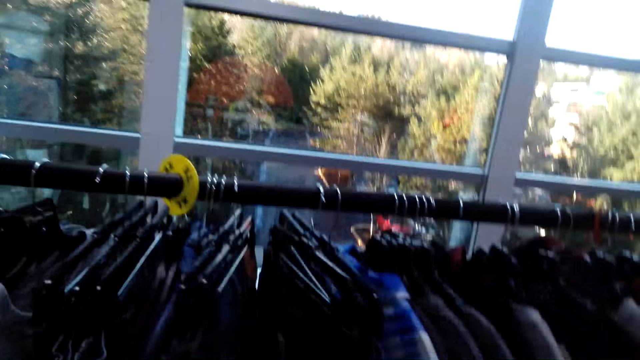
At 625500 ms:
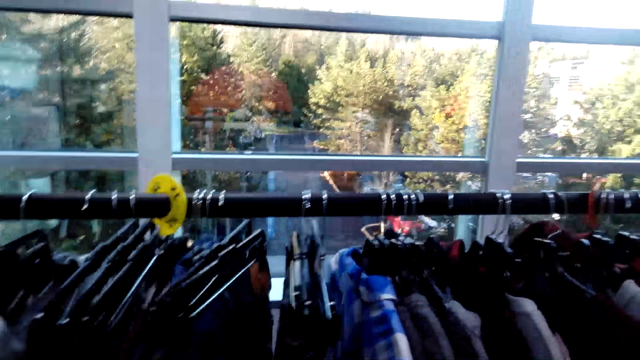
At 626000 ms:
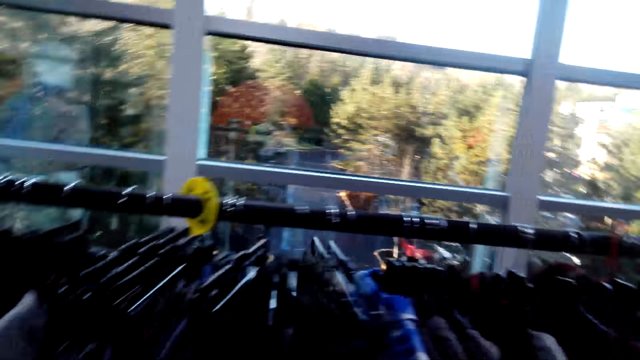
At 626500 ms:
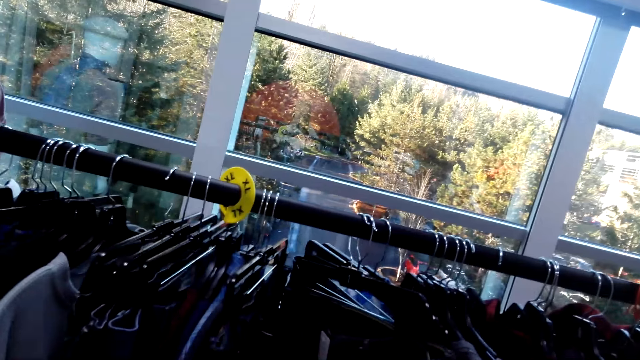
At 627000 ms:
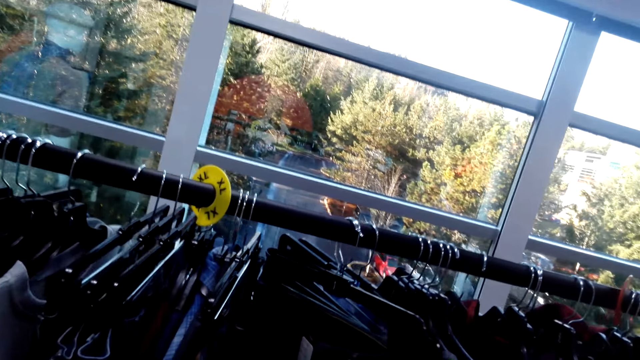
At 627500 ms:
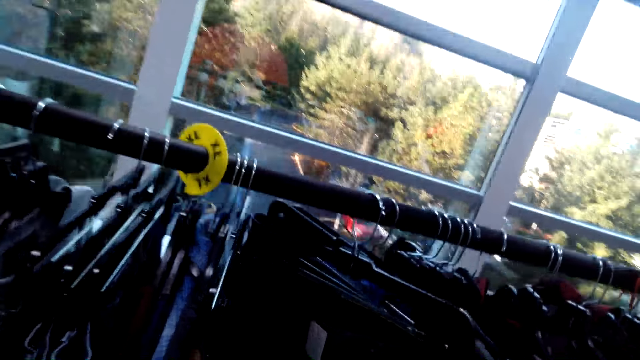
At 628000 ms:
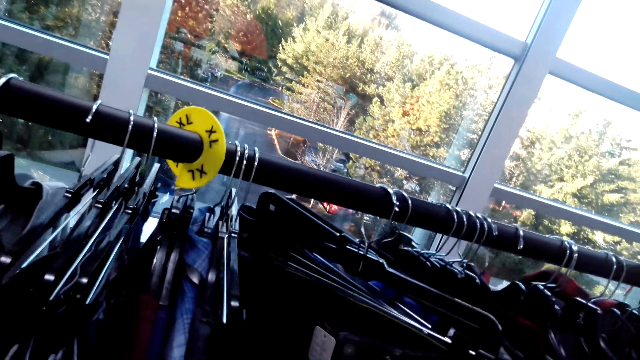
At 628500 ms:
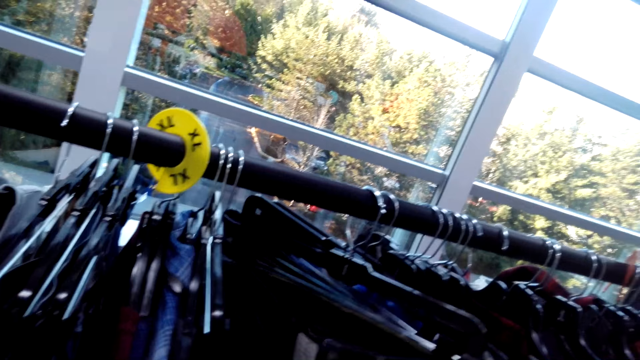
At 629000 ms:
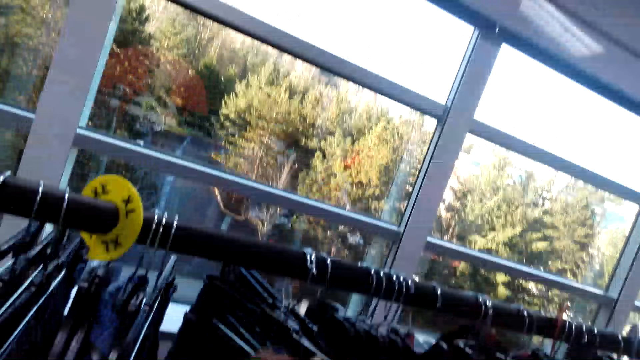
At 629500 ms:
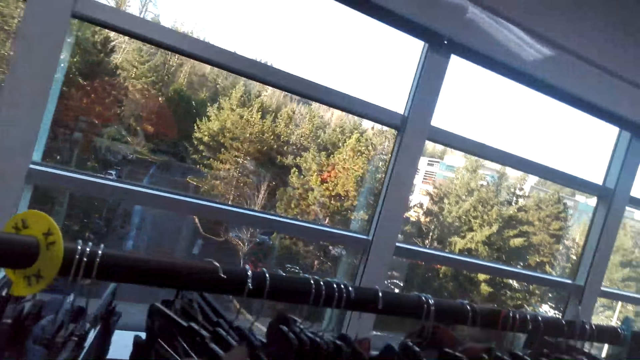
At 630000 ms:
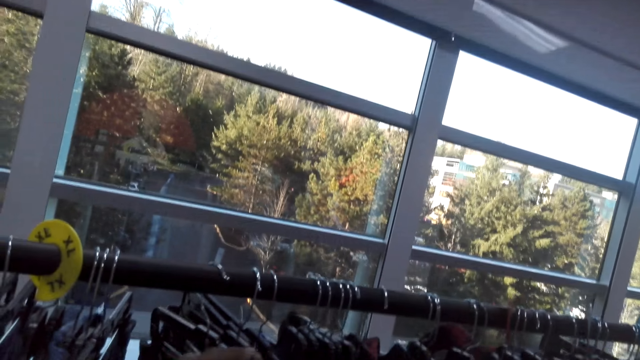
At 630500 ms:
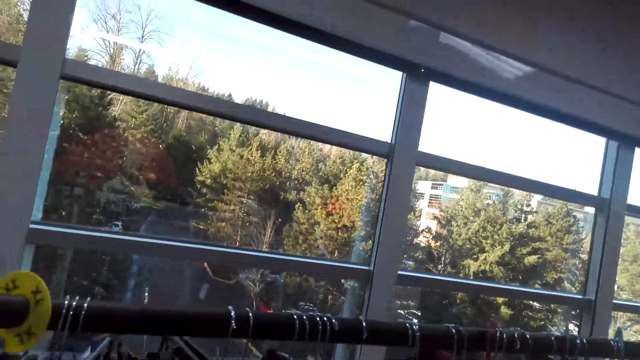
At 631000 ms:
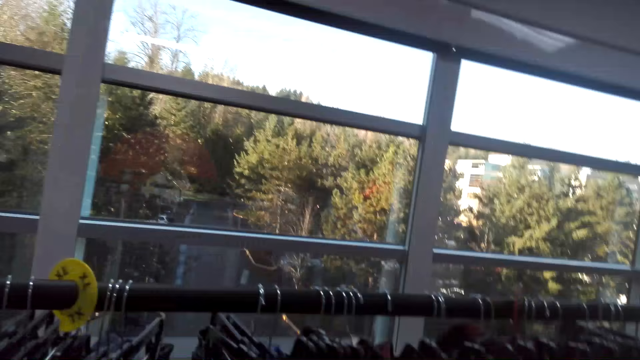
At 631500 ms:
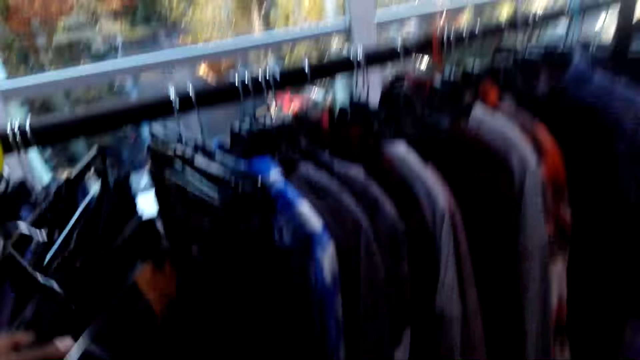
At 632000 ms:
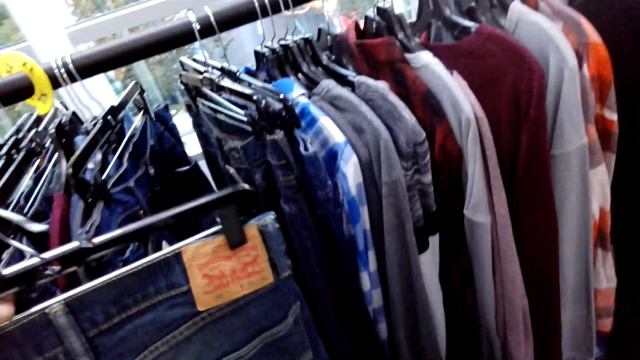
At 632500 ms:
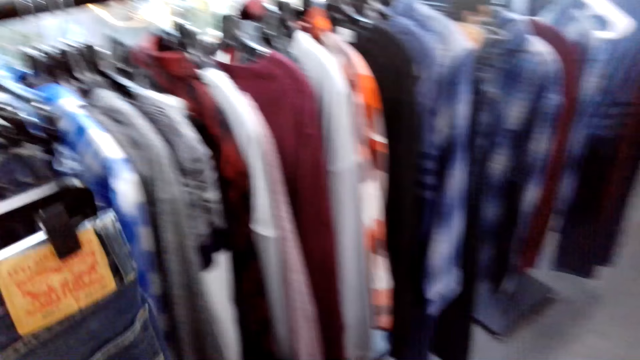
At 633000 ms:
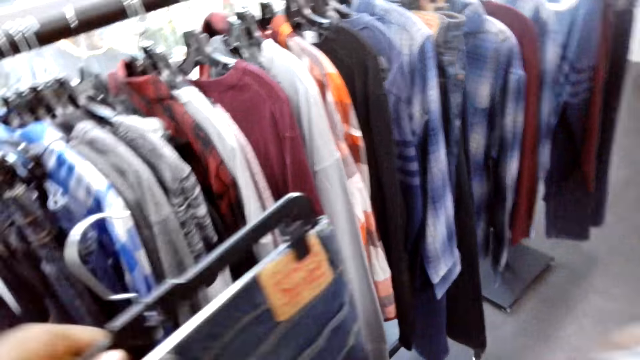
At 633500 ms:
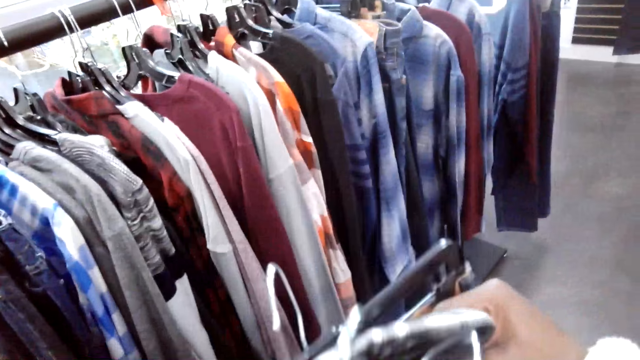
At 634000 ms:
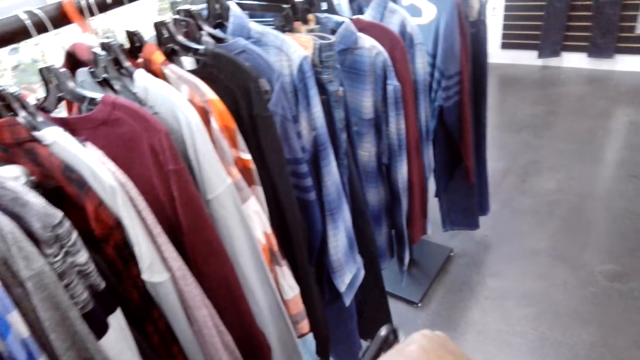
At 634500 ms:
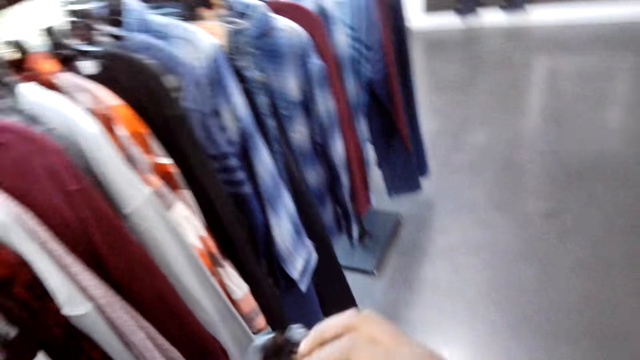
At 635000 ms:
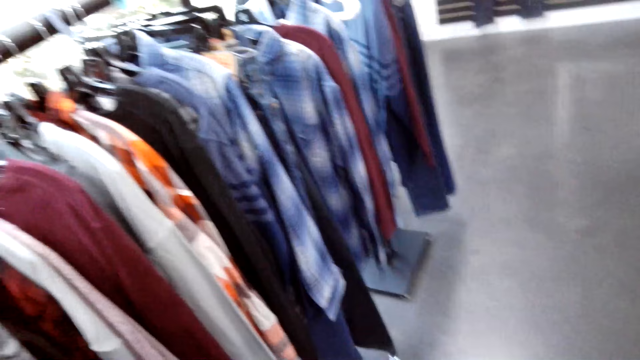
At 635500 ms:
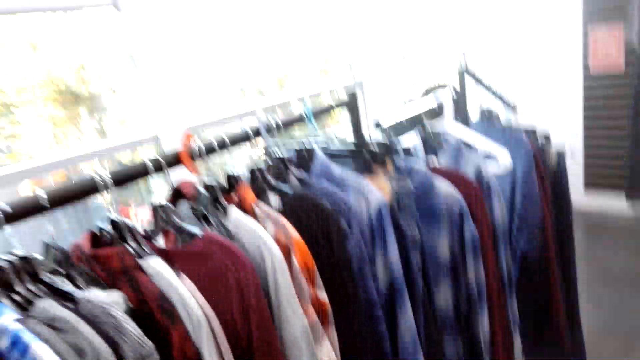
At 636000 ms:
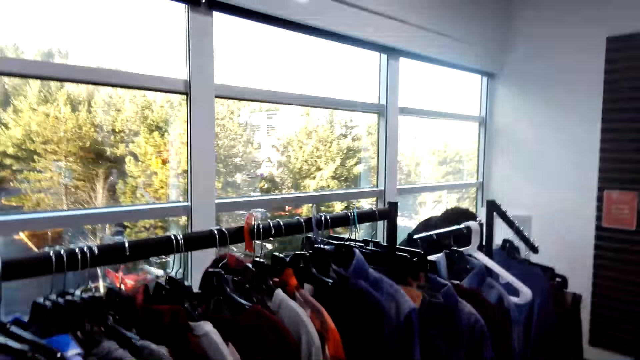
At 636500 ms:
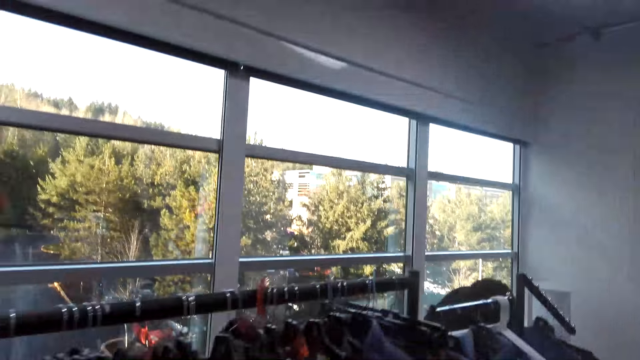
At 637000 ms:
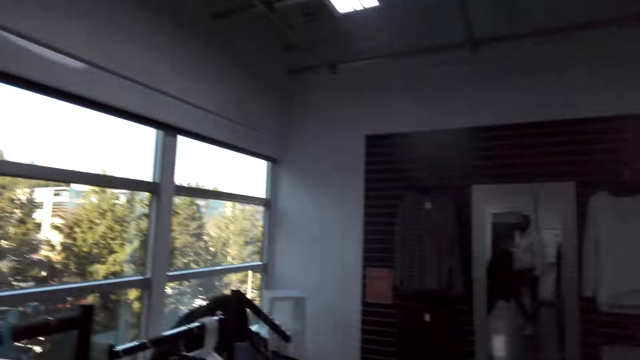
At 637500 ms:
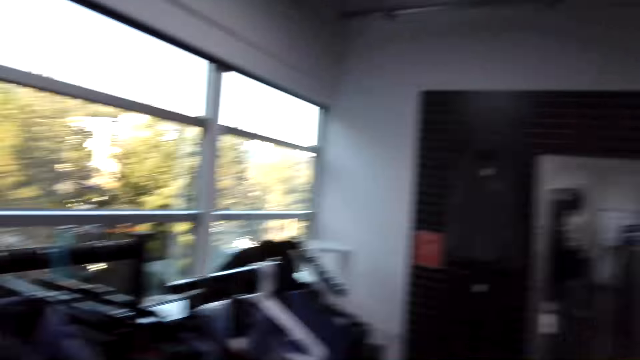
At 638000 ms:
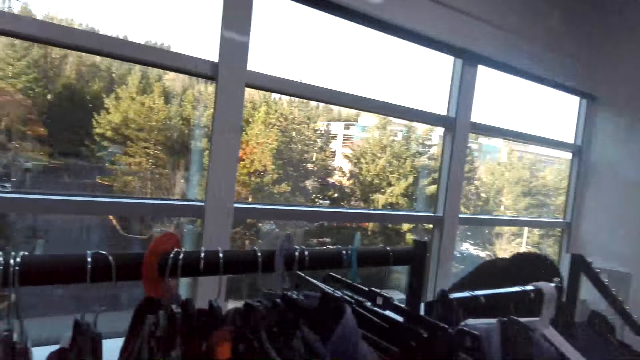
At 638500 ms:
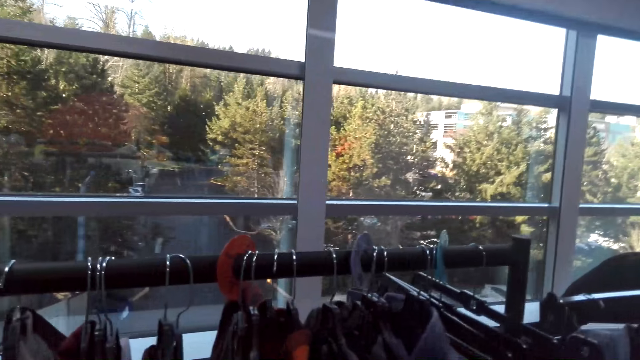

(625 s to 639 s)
The camera wearer leans forward. They pick clothing from the rack. They look around.

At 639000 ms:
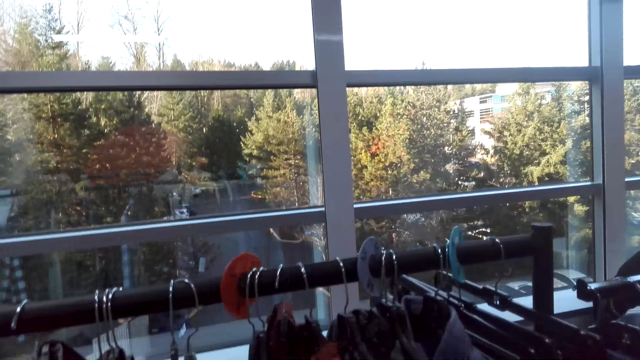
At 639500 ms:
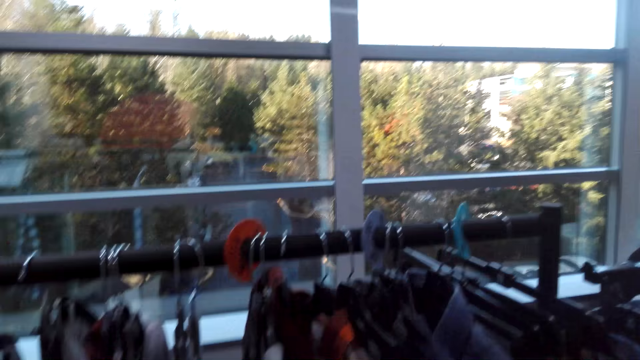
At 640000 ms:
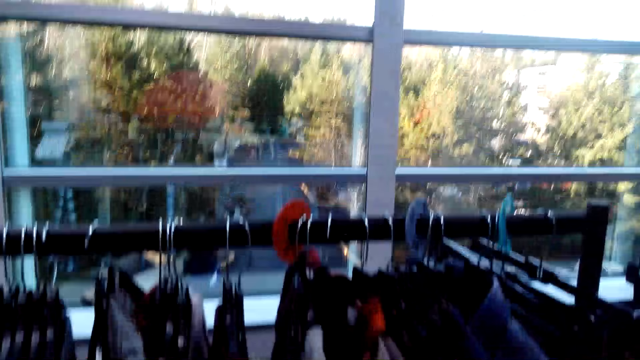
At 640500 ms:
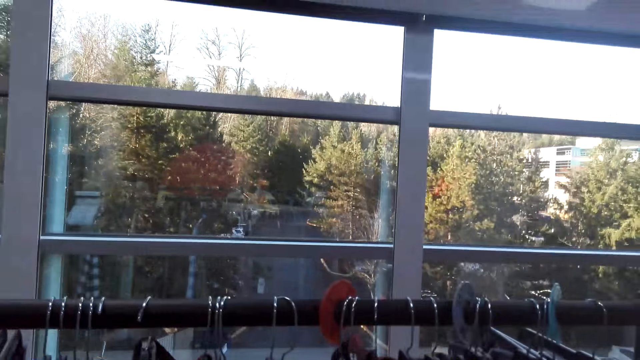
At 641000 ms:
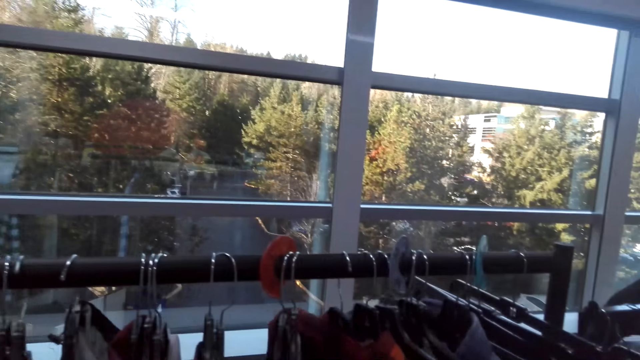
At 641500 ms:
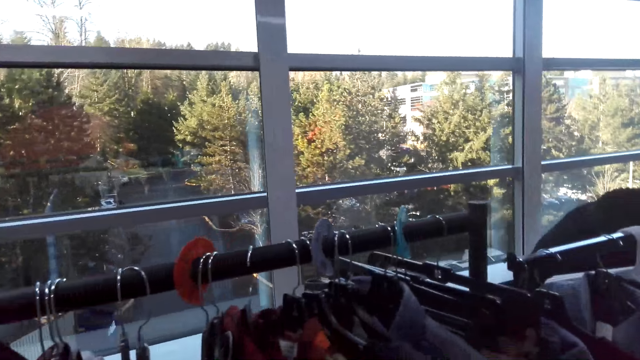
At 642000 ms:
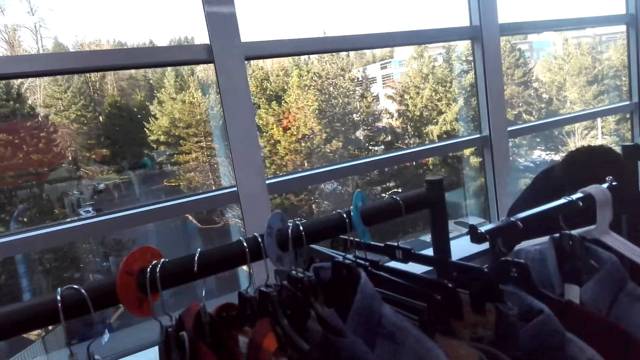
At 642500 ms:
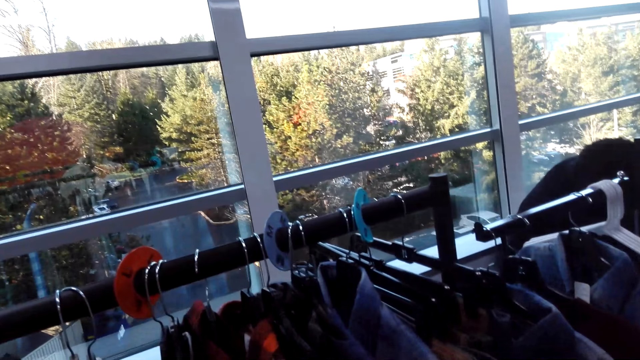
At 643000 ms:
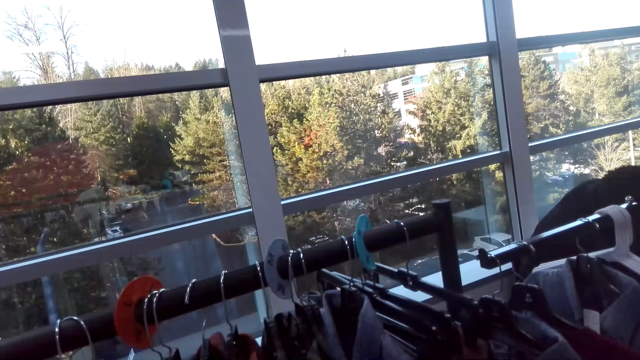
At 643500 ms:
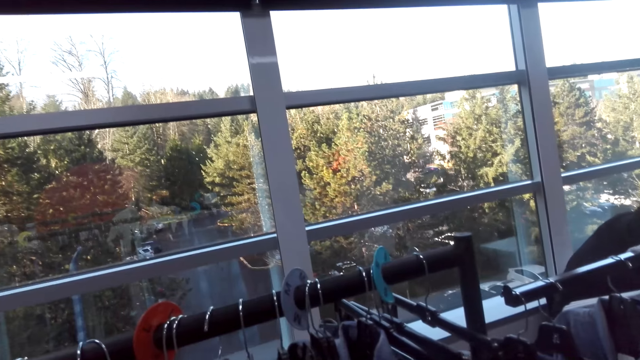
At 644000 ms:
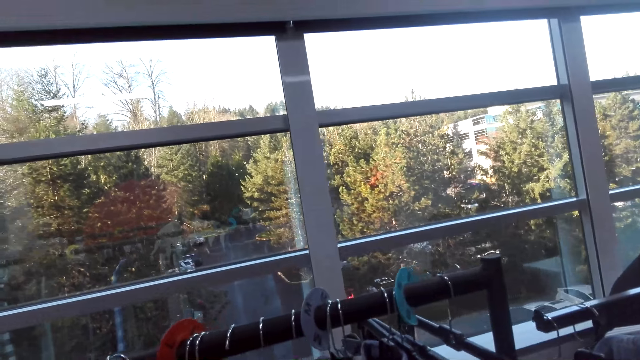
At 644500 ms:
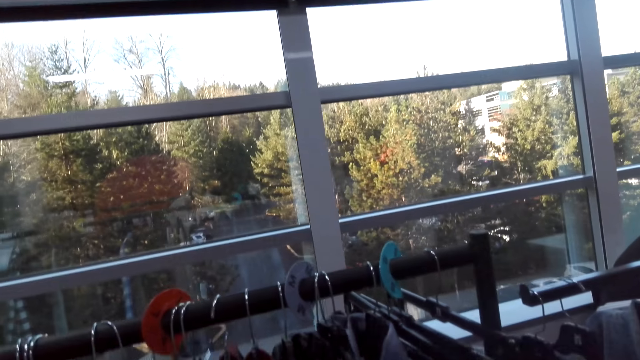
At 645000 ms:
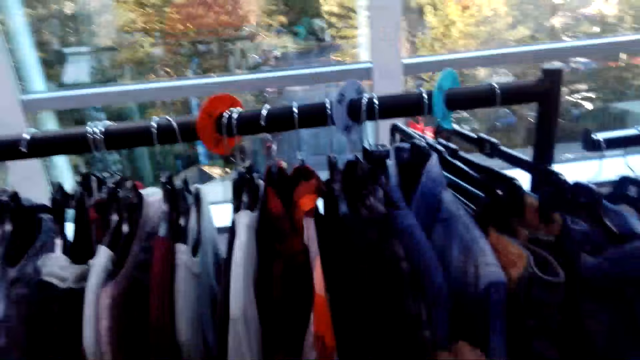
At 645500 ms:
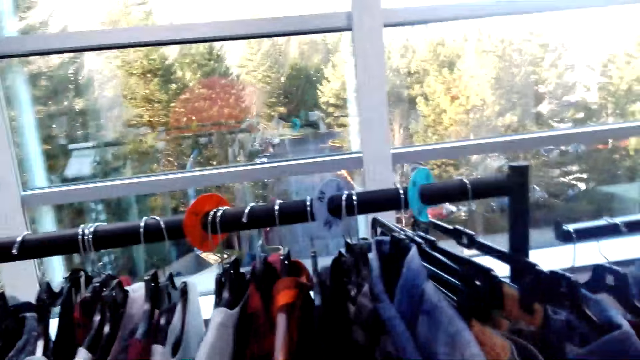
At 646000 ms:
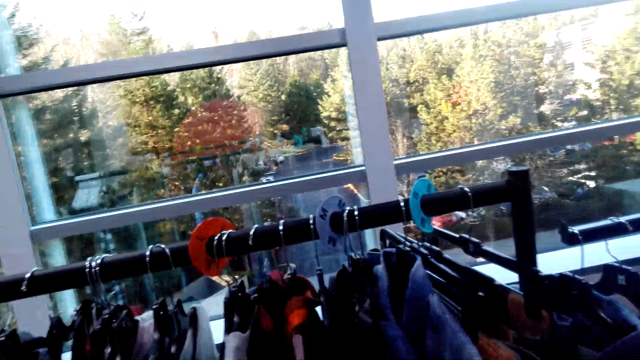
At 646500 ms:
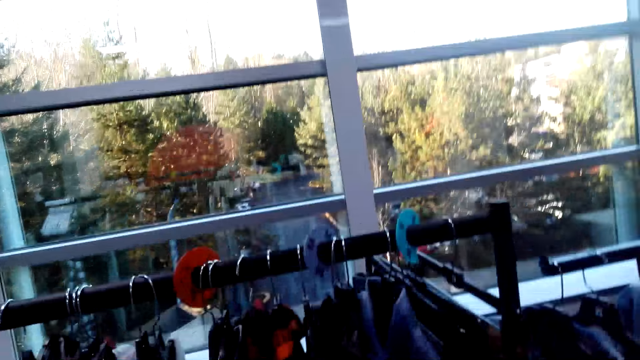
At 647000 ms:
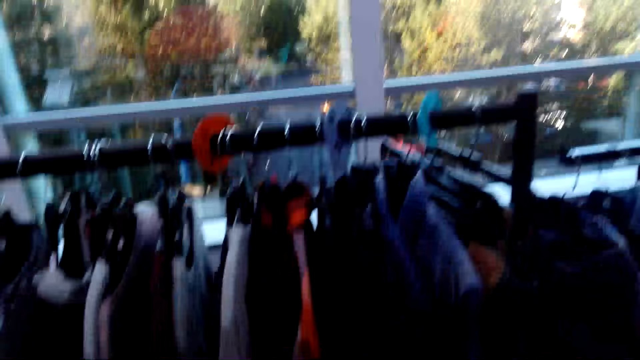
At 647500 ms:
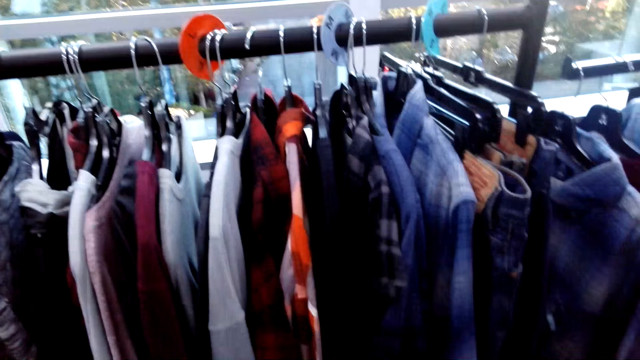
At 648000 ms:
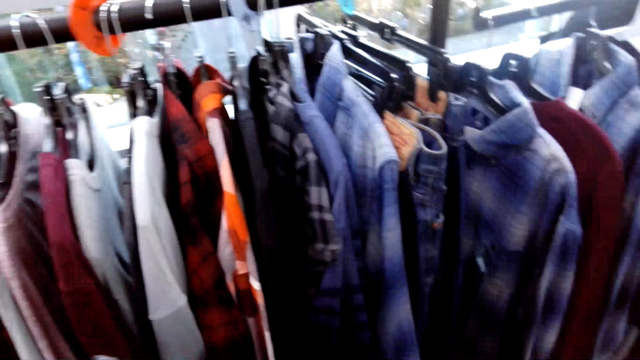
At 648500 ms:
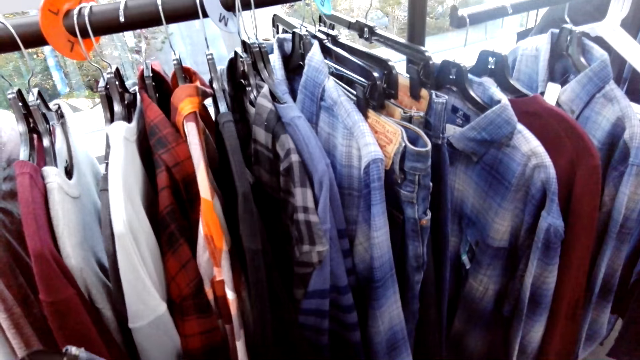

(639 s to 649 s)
The camera wearer sorts through clothes.
